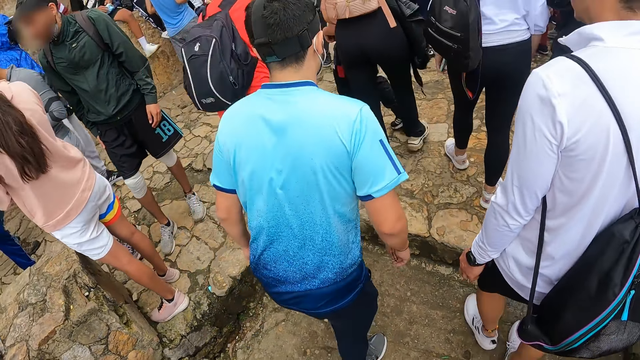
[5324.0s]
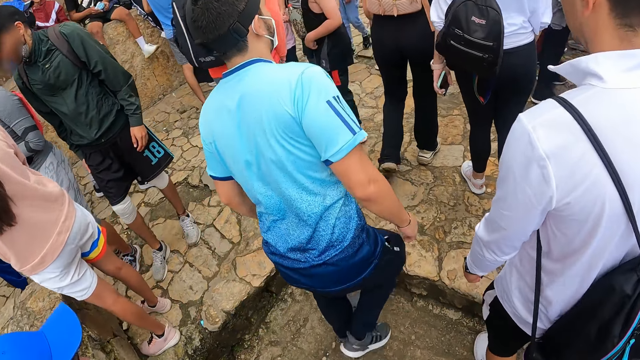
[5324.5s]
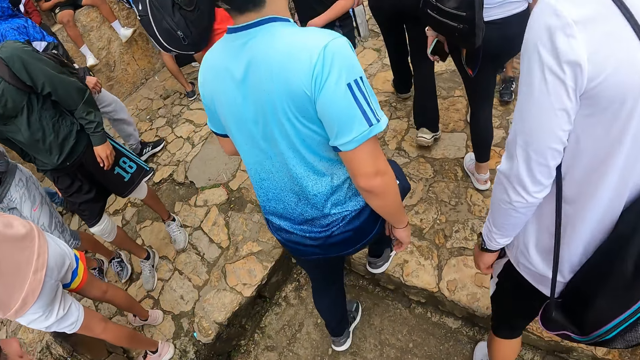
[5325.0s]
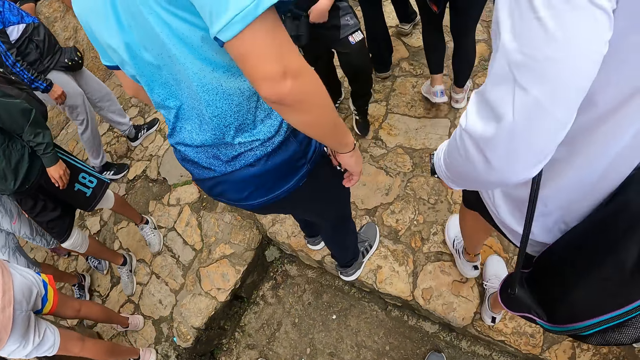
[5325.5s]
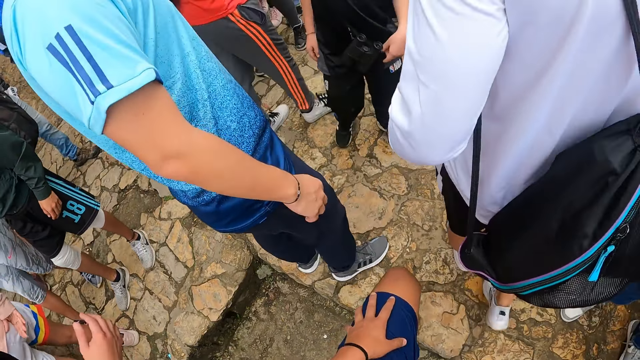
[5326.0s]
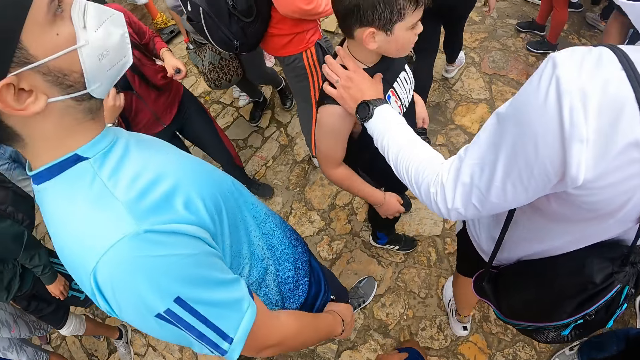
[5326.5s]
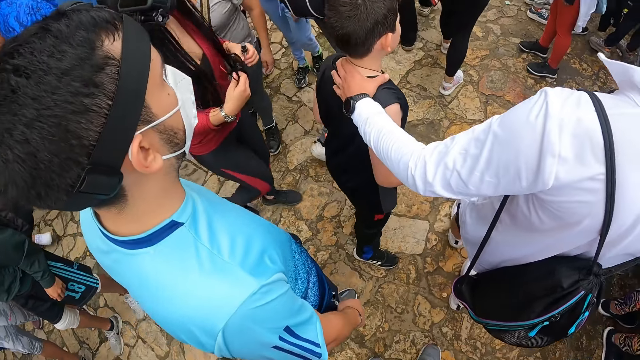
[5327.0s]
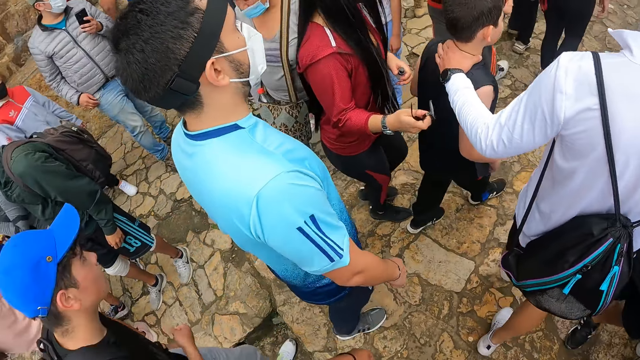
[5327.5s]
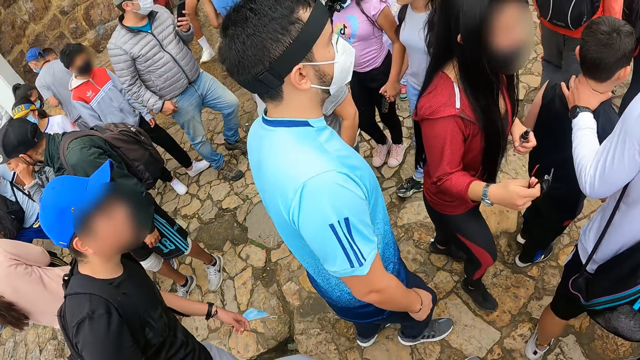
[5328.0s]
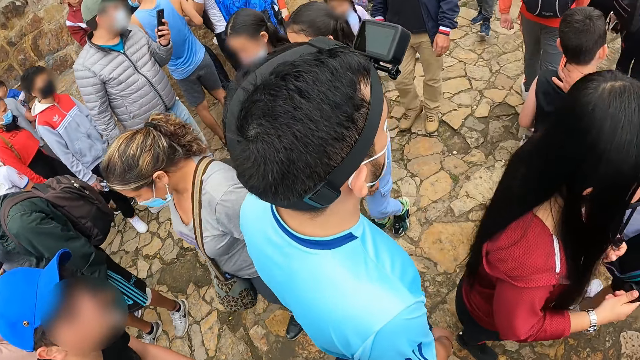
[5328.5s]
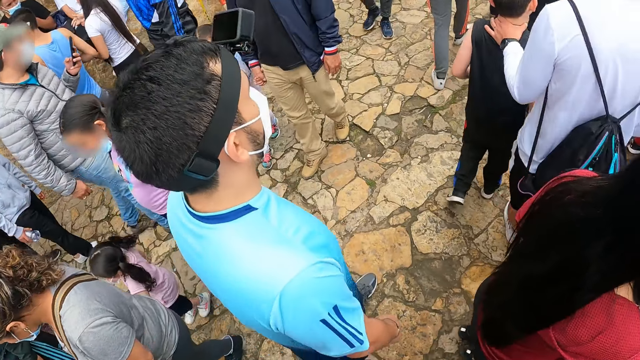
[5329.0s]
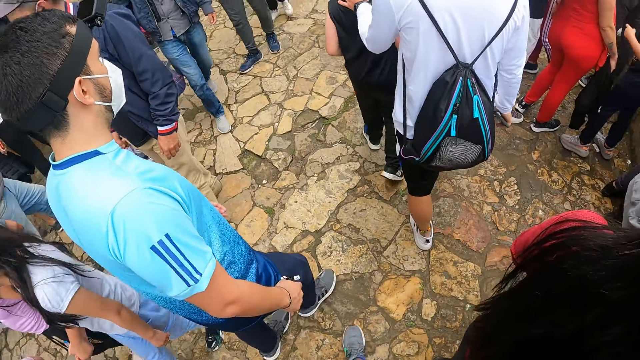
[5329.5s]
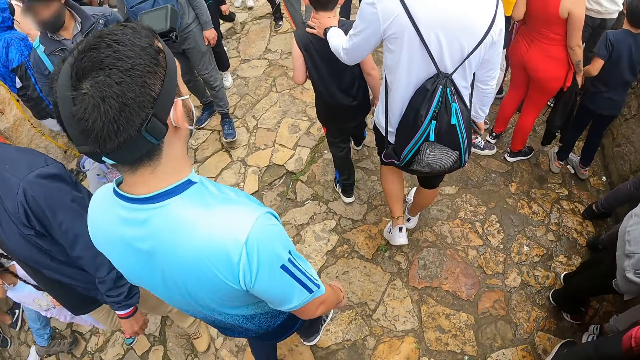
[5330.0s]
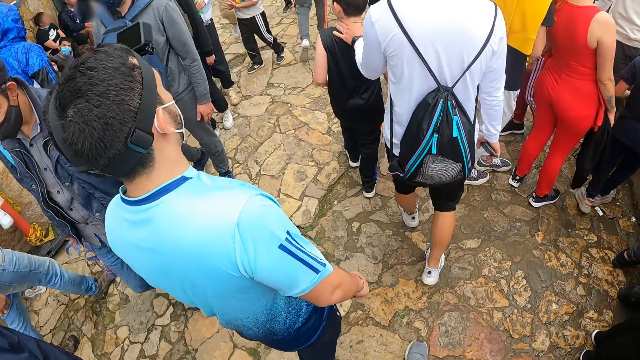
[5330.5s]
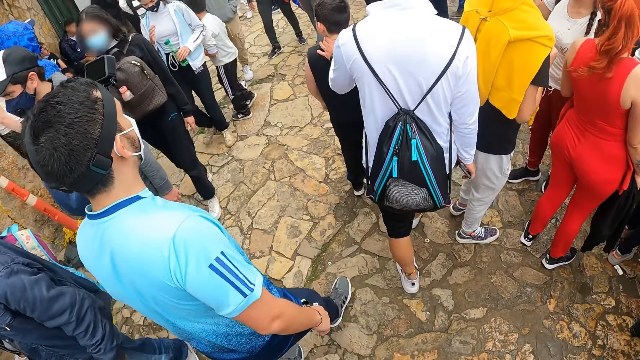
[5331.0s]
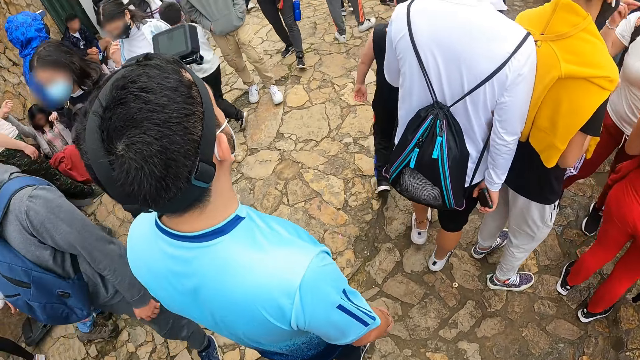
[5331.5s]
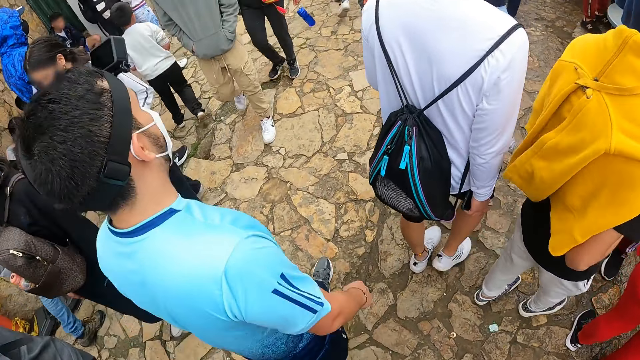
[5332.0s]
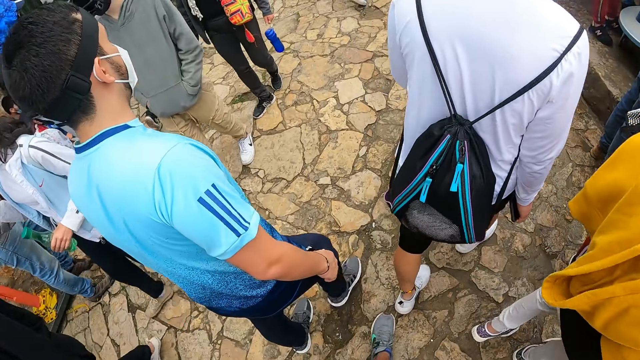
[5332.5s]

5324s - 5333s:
The camera wearer walks on the pavement.

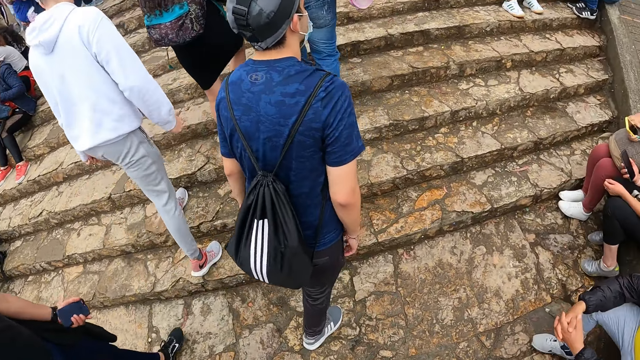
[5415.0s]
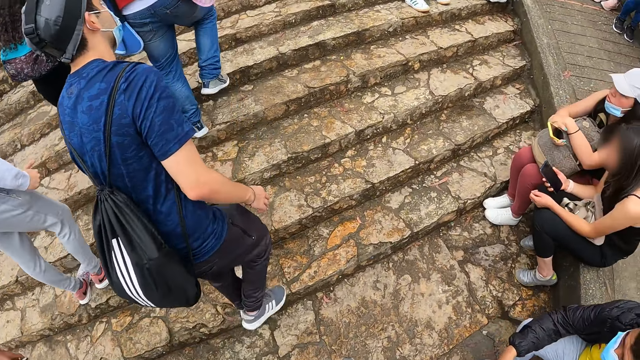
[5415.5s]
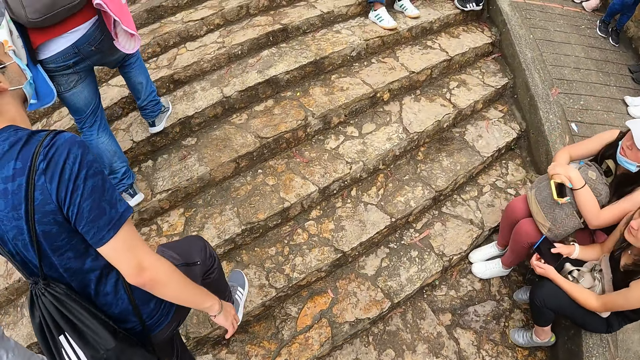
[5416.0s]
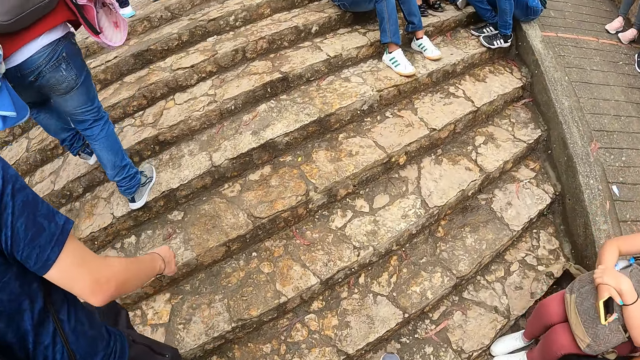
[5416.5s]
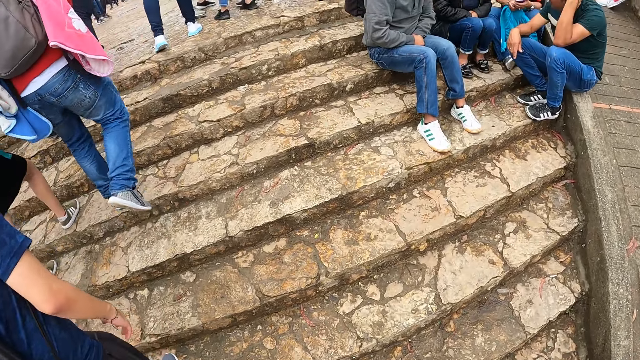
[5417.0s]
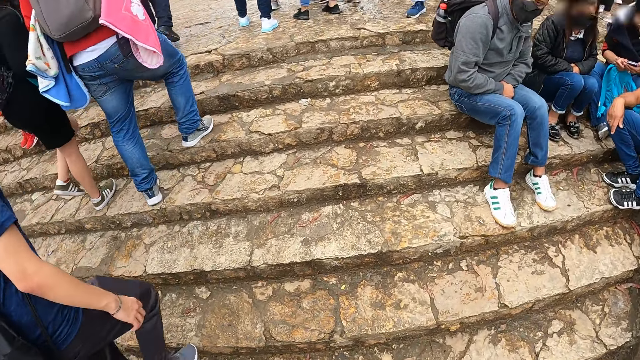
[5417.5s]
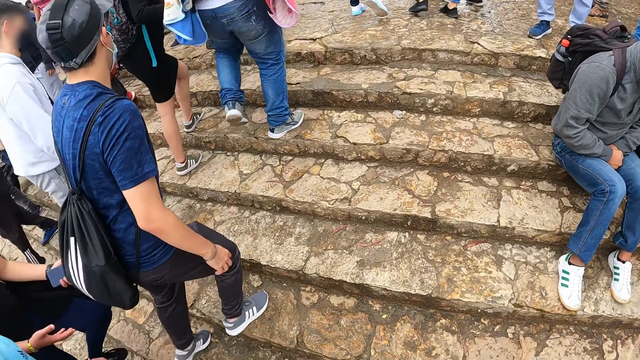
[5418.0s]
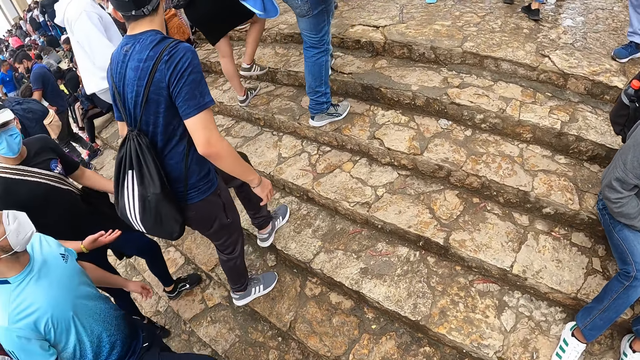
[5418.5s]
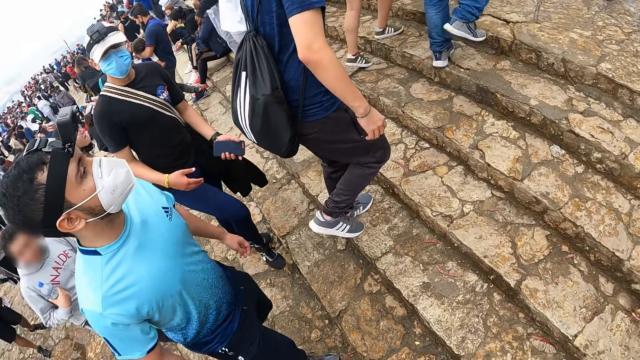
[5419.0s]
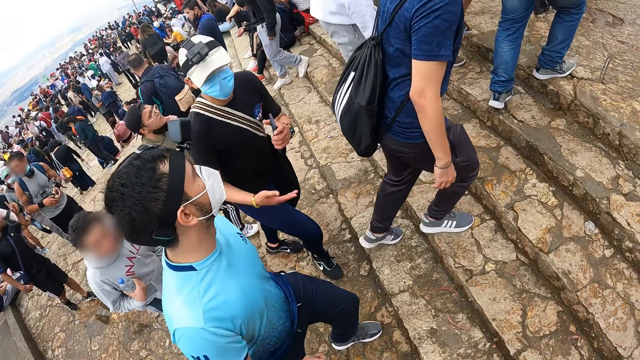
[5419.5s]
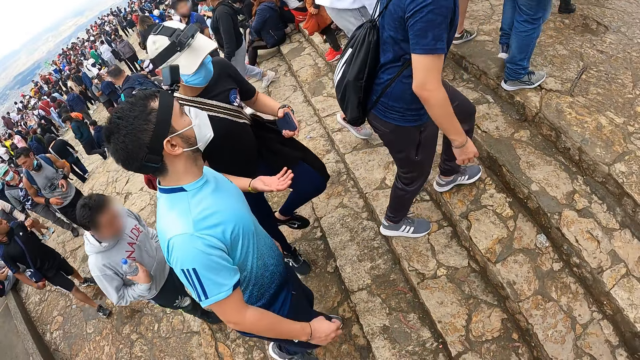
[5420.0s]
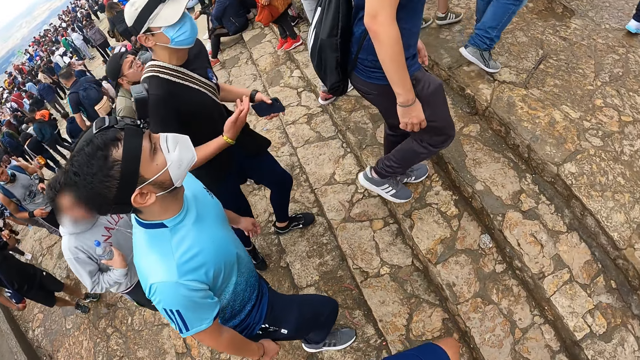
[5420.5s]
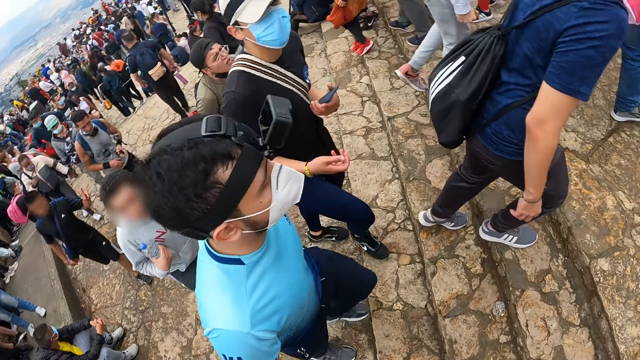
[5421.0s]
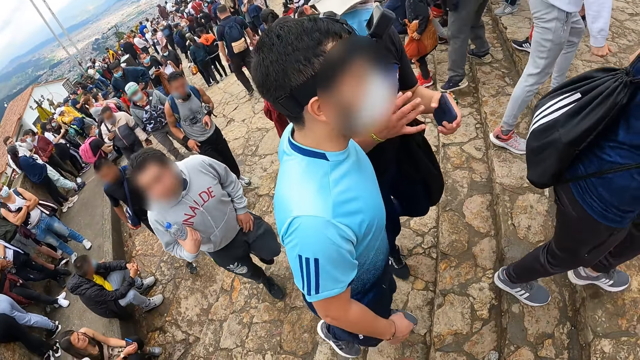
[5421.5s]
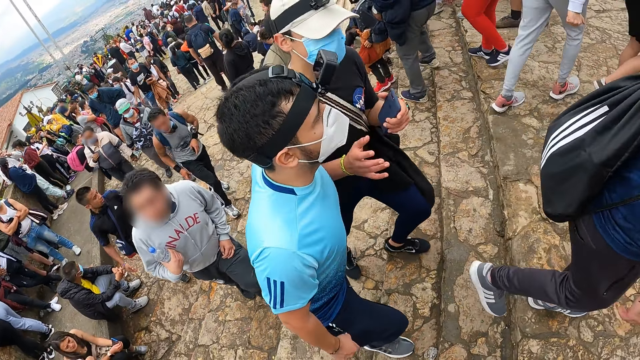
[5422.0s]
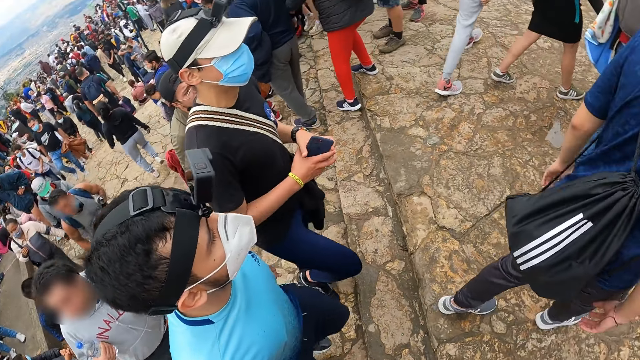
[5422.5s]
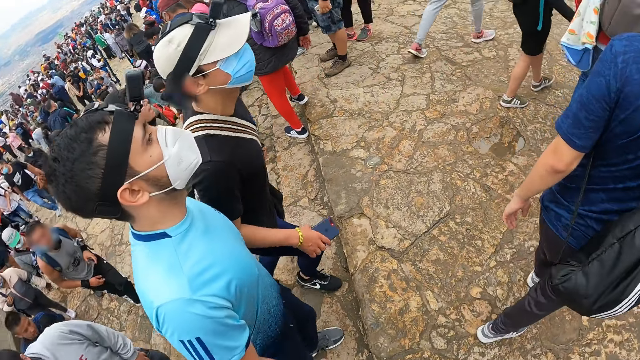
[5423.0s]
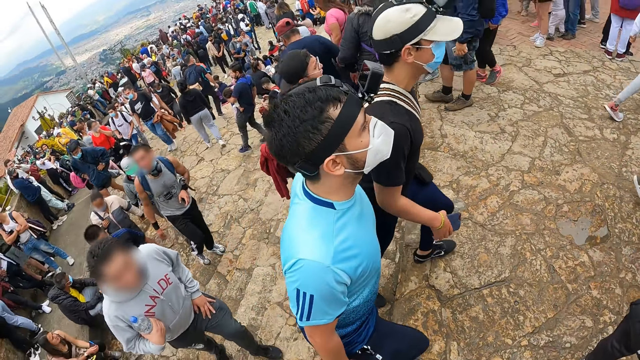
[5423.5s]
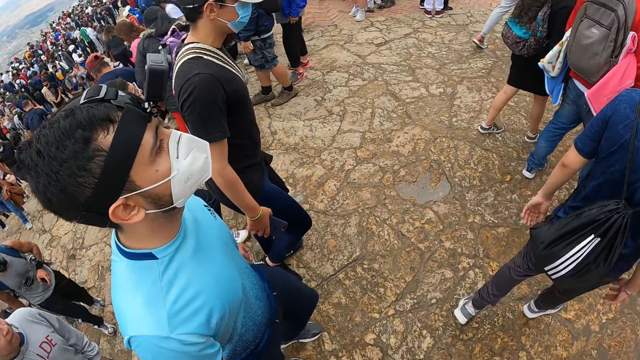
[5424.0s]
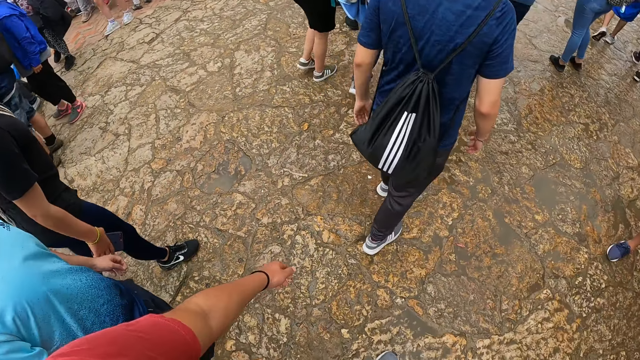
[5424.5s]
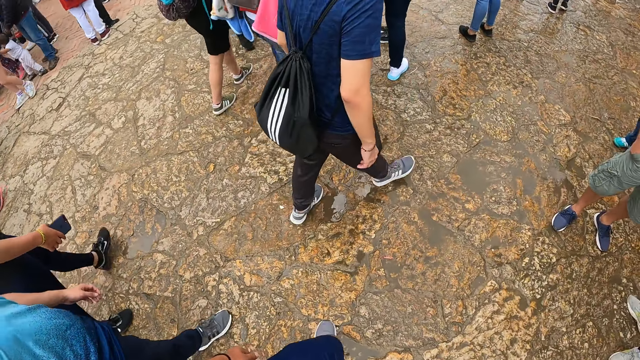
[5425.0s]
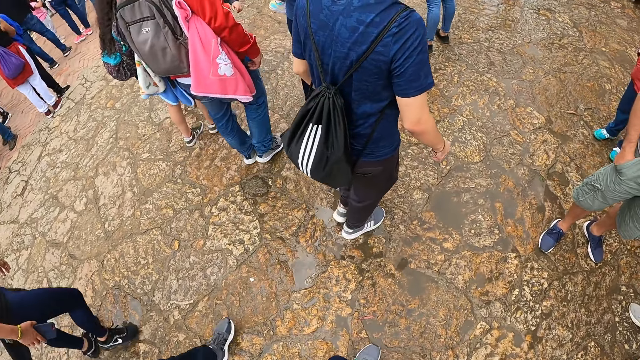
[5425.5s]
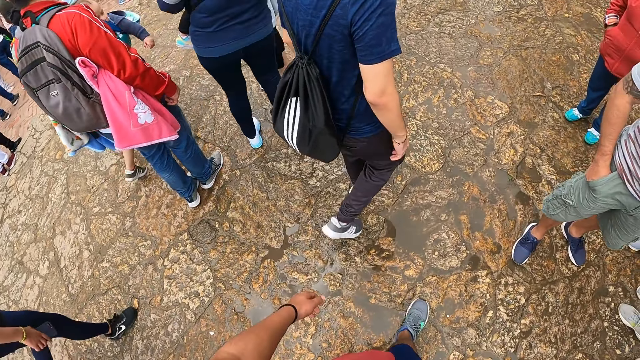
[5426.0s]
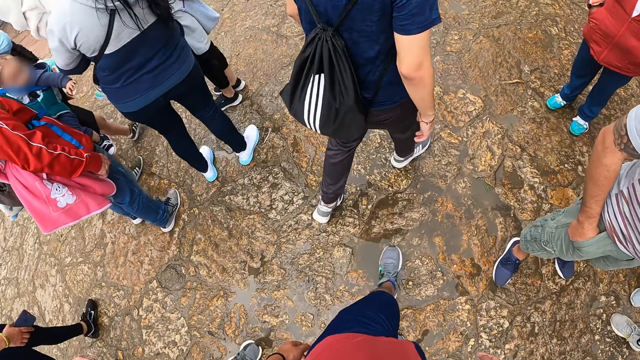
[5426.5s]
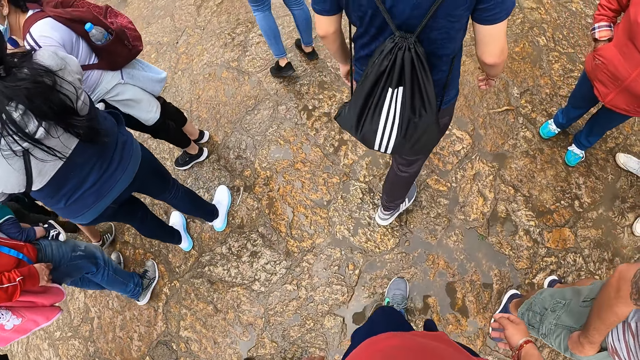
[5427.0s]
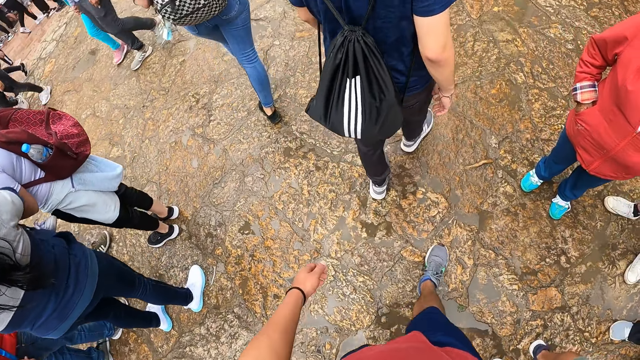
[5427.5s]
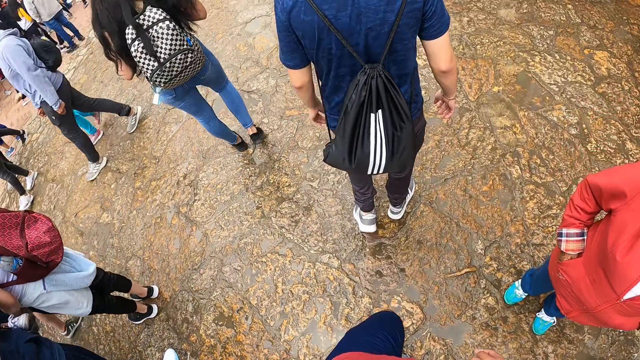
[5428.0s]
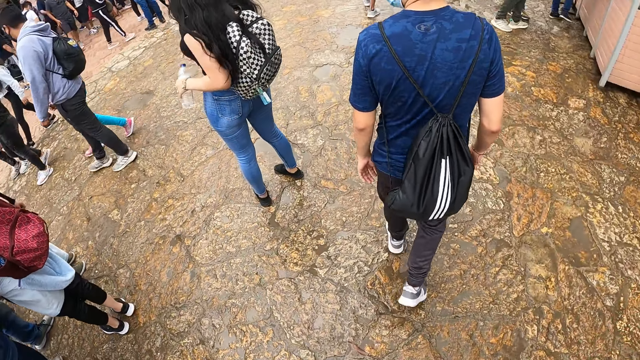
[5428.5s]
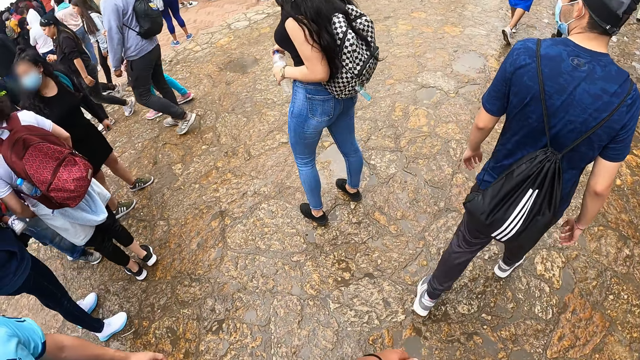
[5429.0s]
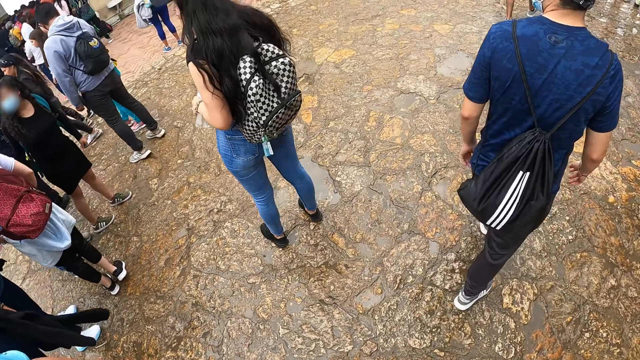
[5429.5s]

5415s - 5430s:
The camera wearer goes up the stairs. The man passes a phone from his left hand to his right hand. The camera wearer walks on the pavement.
